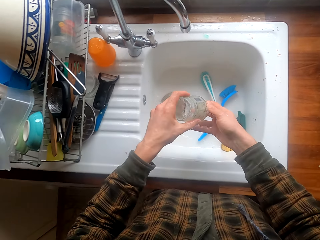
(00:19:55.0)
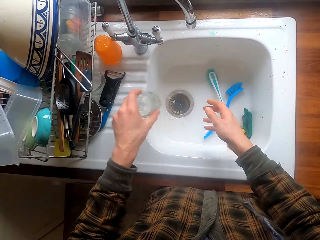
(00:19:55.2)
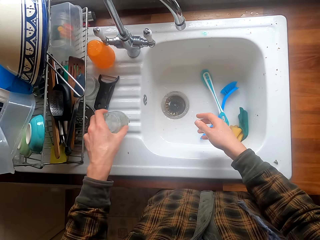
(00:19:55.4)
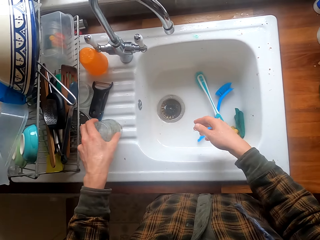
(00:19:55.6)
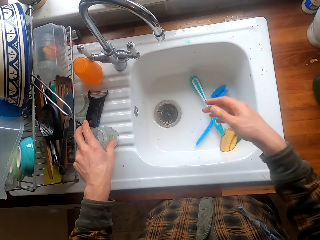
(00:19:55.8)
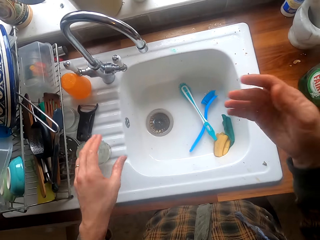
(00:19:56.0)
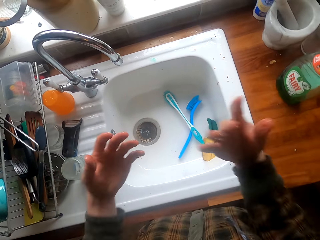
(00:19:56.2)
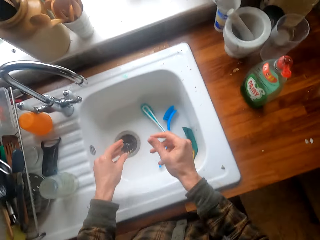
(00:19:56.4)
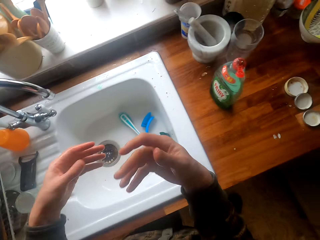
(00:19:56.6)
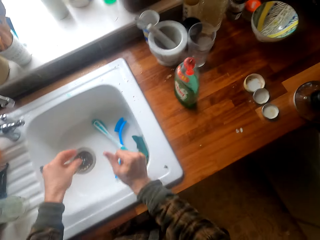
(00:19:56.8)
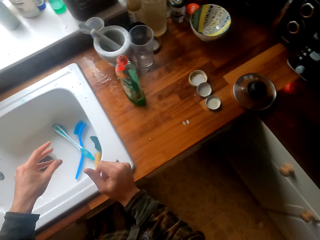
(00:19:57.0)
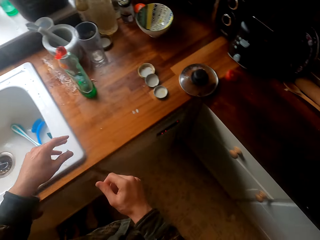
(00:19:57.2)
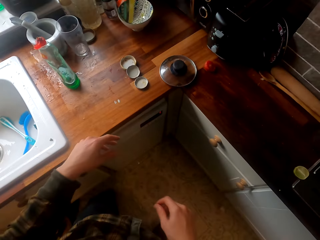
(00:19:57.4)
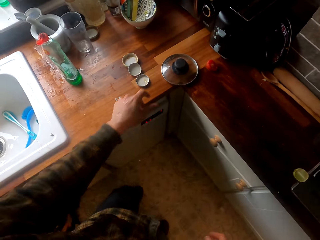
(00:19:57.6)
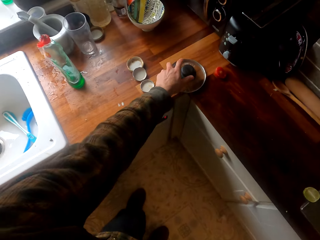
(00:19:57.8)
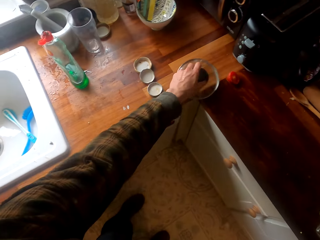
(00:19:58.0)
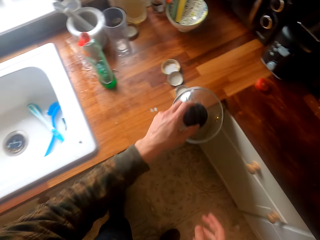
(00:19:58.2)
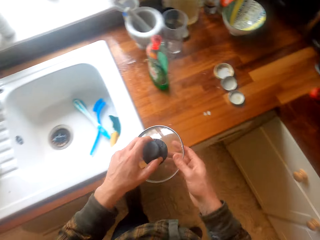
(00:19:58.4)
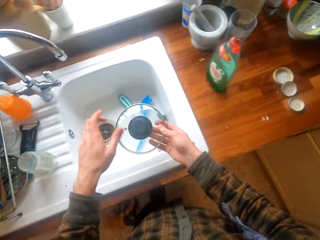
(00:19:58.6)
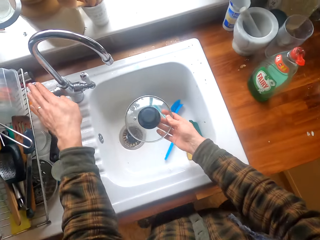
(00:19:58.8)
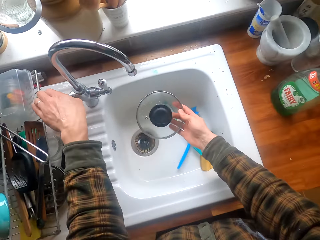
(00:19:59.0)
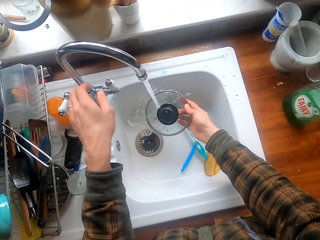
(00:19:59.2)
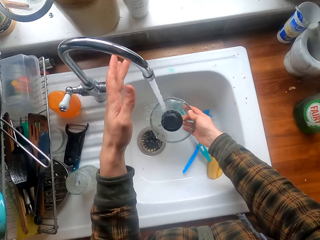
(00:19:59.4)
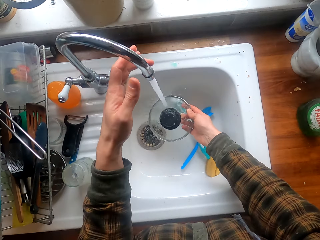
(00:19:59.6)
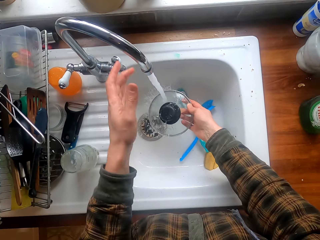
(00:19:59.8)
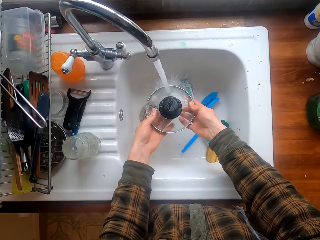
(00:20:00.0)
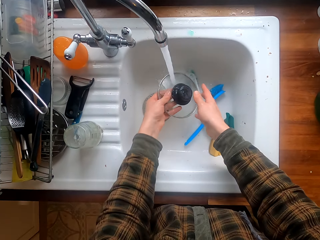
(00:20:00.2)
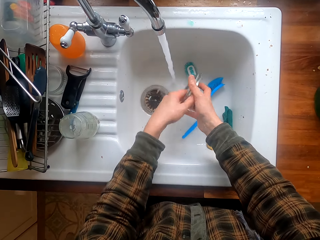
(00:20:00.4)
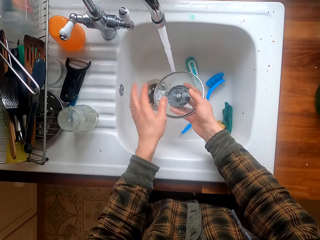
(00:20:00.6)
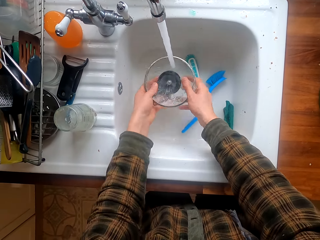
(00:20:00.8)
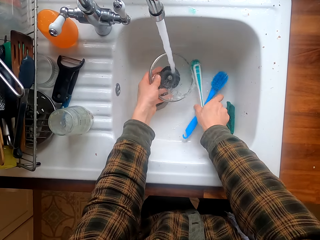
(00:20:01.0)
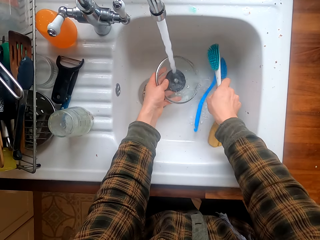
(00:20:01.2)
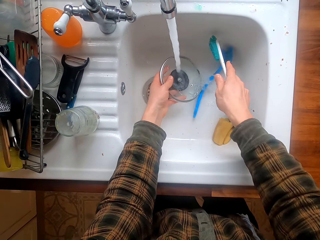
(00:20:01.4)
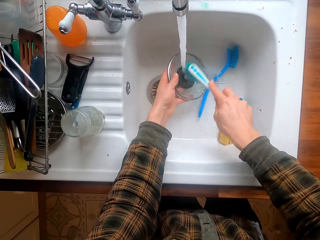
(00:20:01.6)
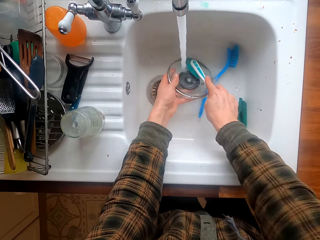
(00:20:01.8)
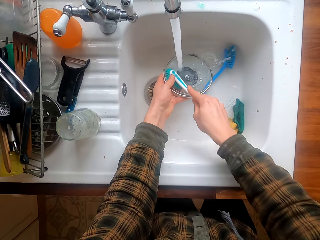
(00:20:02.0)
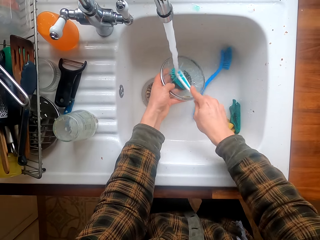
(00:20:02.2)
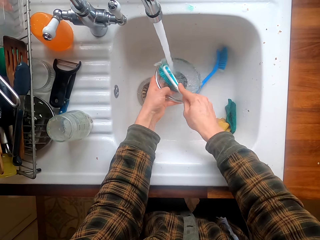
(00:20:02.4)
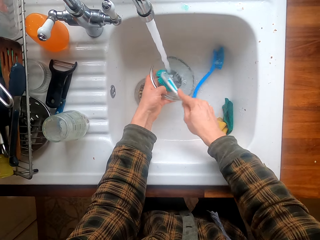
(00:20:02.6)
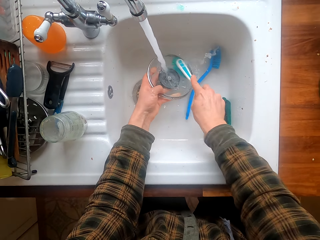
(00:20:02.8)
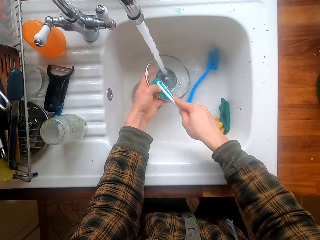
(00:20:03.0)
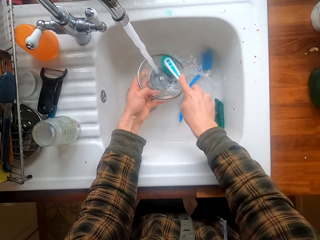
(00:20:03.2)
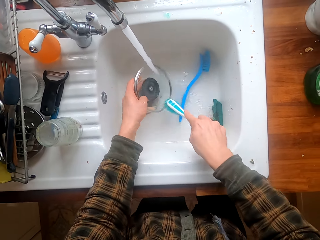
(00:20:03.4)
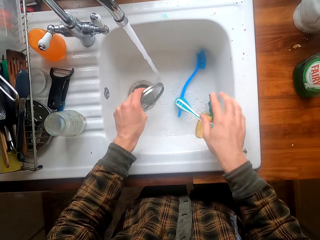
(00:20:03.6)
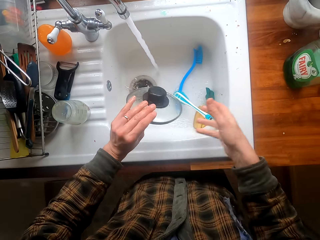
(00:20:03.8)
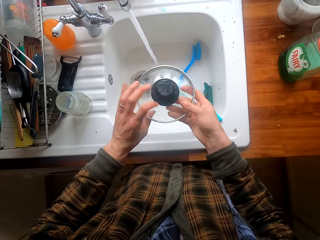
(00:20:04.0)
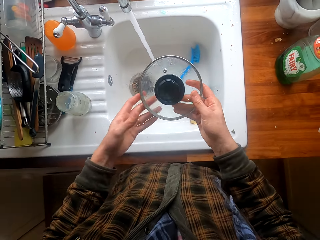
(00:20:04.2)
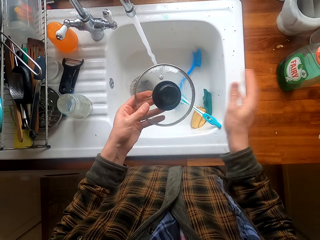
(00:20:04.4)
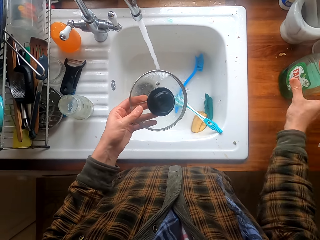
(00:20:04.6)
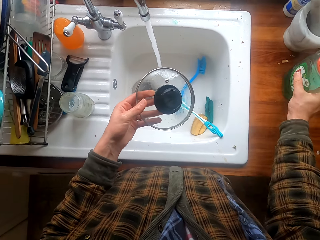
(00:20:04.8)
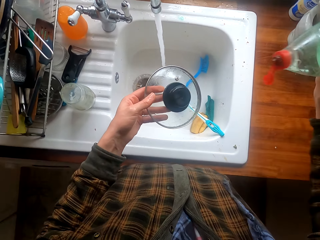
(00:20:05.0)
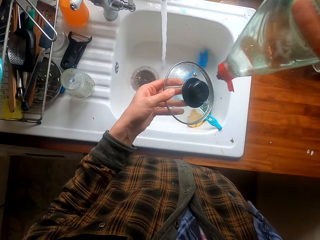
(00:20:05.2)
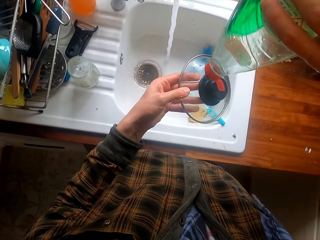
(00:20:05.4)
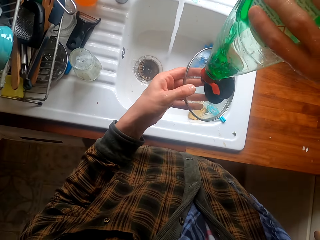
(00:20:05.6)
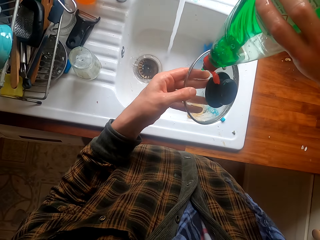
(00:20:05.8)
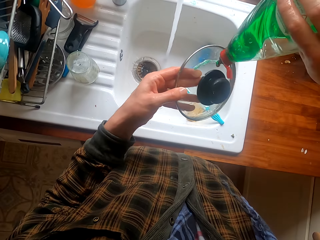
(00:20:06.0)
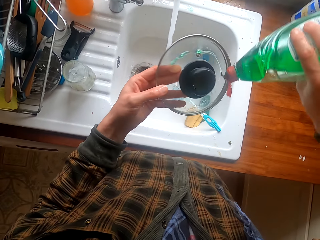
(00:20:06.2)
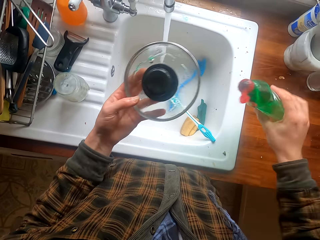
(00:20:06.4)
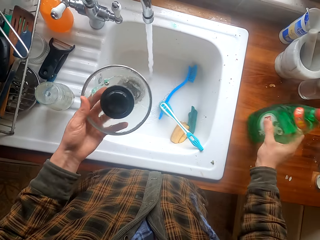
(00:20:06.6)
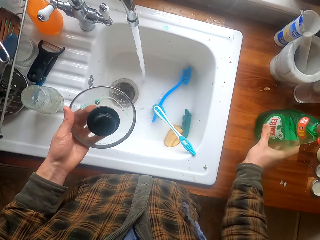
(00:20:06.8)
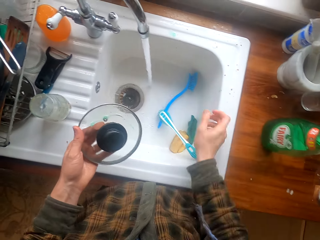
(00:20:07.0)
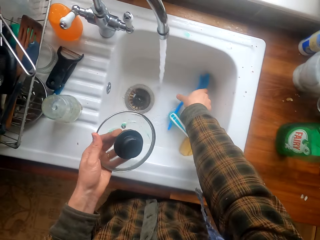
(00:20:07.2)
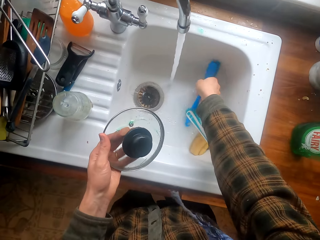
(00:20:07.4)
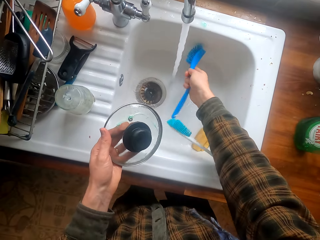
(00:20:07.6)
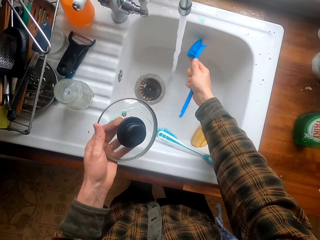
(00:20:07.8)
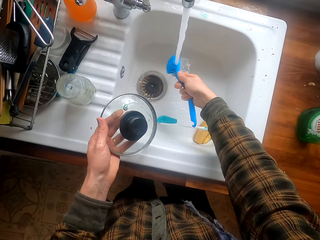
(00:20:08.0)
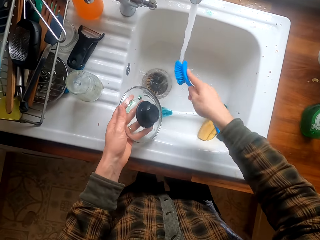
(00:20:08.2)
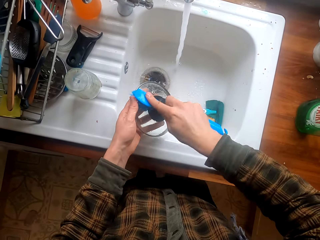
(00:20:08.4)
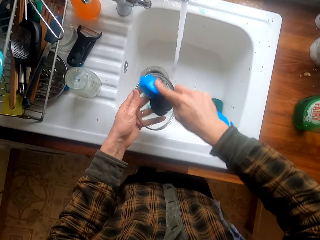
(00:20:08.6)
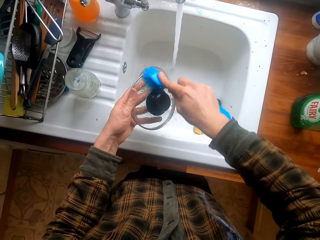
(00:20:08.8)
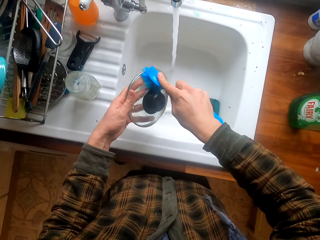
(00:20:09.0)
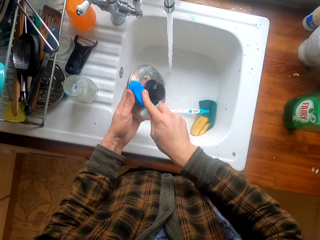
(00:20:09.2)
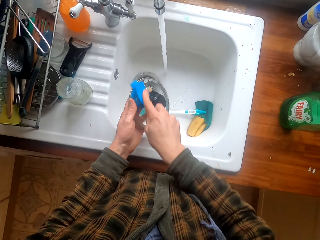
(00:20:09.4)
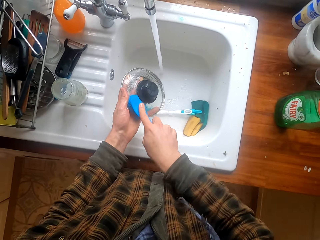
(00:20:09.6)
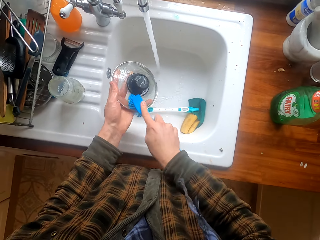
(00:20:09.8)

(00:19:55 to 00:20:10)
The camera wearer puts the jar on the sink surface. He shakes his hands. He moves in the house. He takes a cooking lid. He opens the kitchen tap in the kitchen. He moves the sink pipe. He turns the lid on the hands. He takes a brush. He washes the lid with the brush. He drops the brush in the sink. He turns the lid. He takes a detergent. He squeezes the detergent on the lid. He puts the detergent on the surface. He takes the brush. He washes the lid.

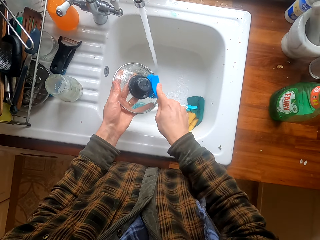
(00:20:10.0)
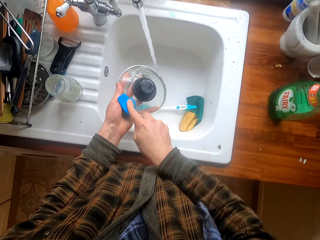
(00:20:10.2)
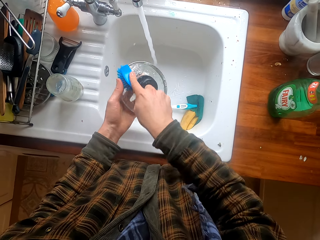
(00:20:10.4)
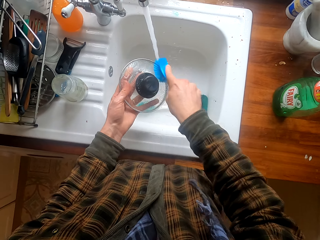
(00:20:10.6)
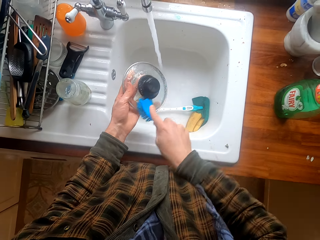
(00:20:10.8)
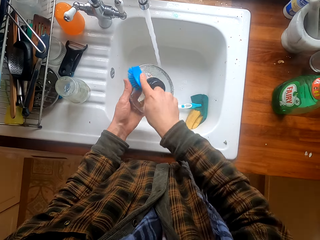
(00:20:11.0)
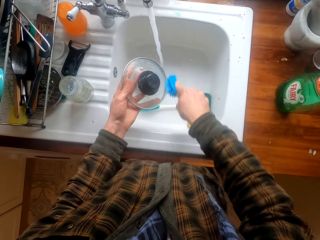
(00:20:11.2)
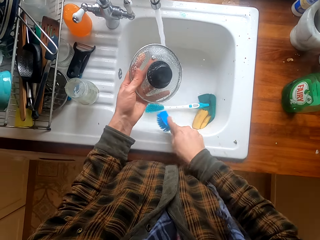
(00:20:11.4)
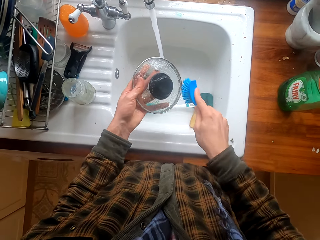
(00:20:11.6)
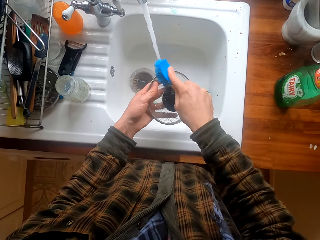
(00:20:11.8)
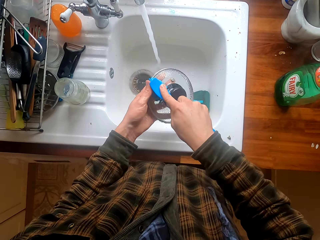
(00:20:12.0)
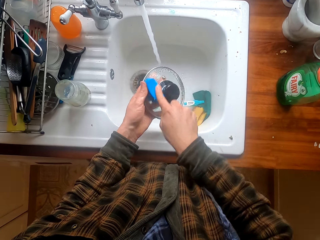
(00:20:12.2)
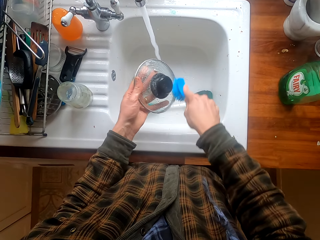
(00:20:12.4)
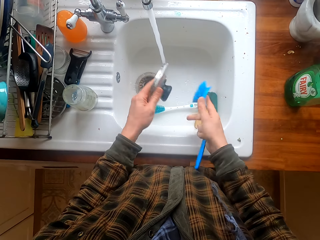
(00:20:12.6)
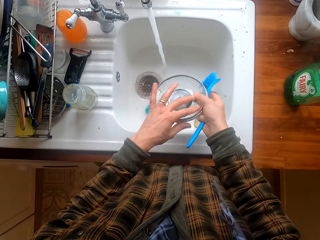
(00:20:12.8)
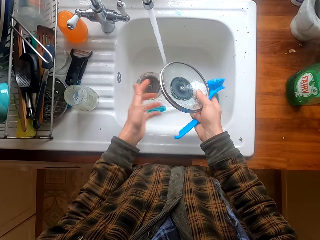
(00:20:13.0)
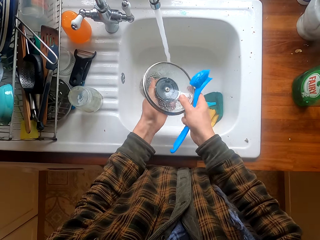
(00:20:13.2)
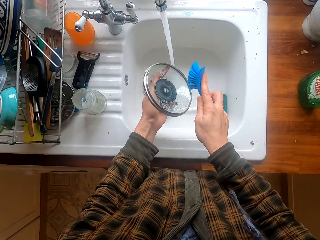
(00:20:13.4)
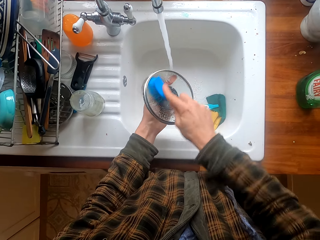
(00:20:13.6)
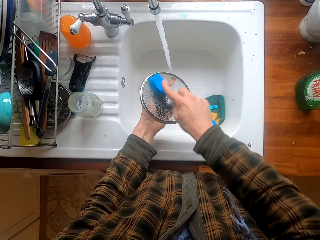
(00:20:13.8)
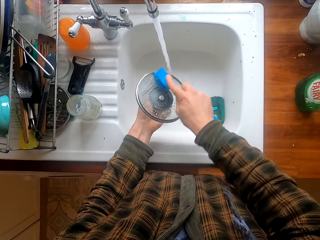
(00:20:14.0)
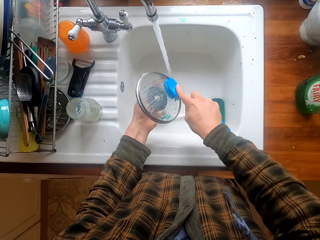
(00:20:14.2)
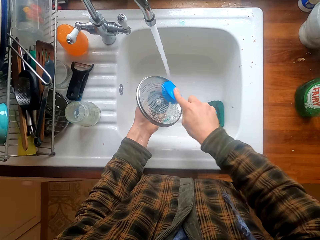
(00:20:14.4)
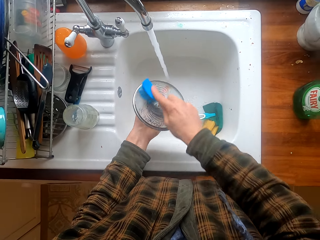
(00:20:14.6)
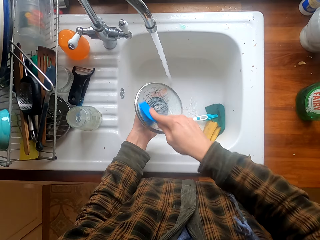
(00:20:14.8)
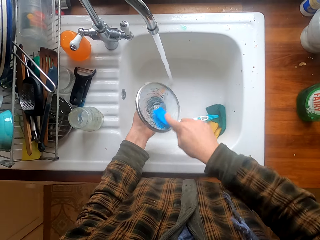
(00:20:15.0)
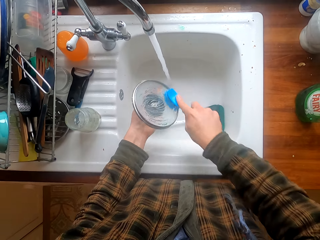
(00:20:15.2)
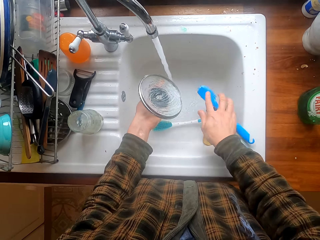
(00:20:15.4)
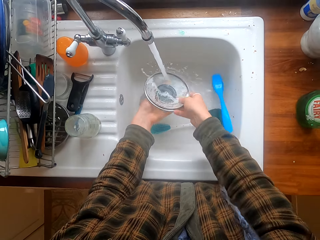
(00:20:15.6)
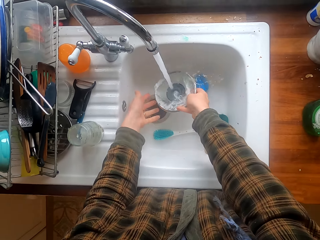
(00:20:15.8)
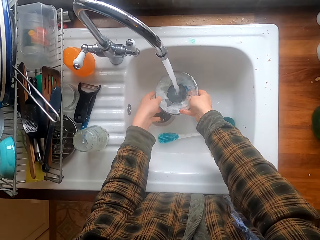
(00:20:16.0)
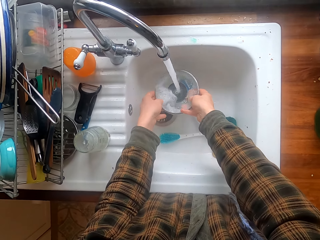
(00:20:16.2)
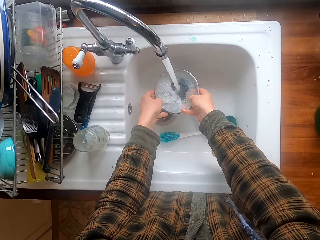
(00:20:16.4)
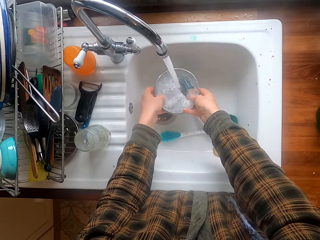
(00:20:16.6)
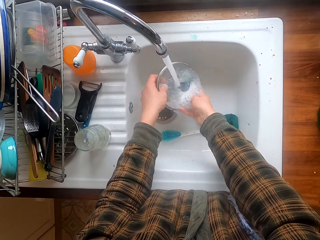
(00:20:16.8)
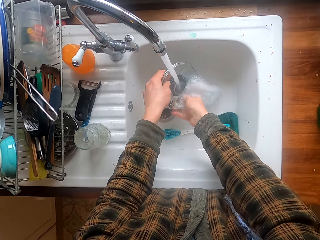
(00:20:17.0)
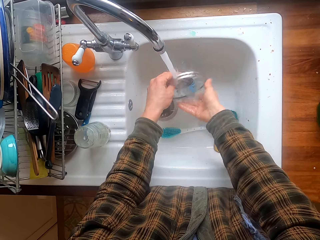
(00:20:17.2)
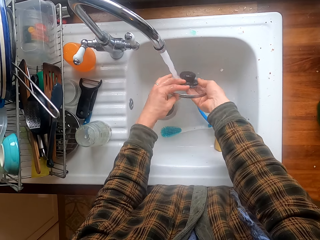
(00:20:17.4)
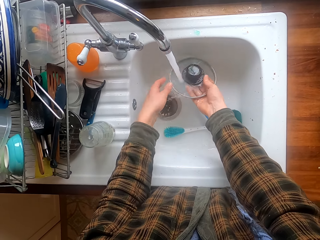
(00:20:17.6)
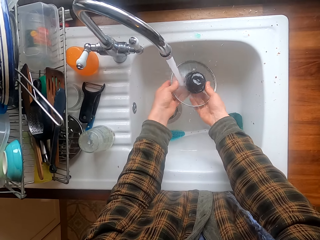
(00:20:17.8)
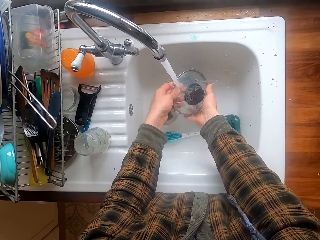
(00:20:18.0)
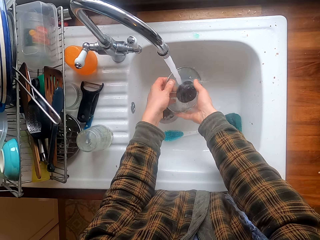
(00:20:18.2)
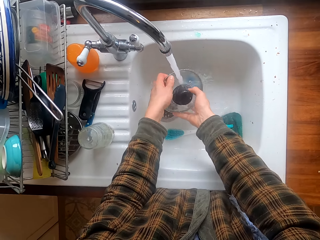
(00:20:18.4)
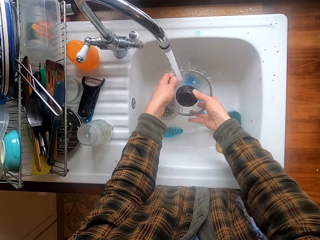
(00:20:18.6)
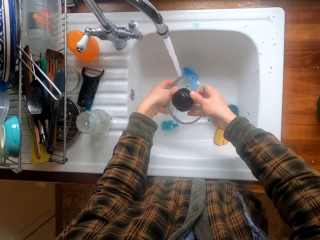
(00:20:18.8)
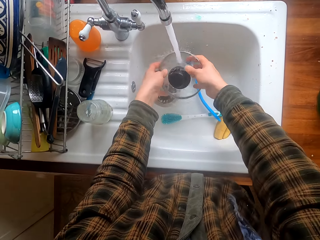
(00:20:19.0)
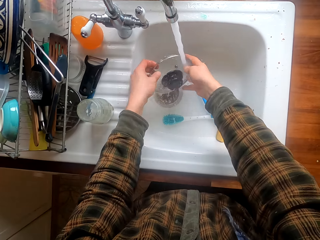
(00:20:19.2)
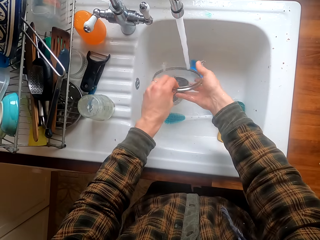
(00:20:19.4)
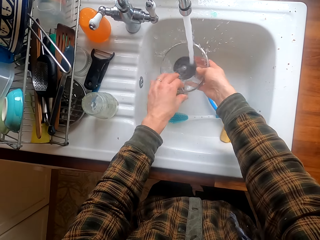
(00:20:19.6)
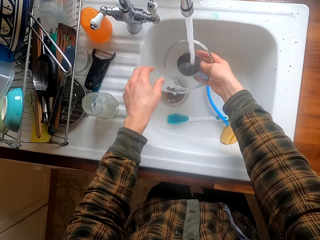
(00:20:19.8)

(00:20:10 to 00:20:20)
The camera wearer drops the brush. They take water with the lid. They rinse the lid.
